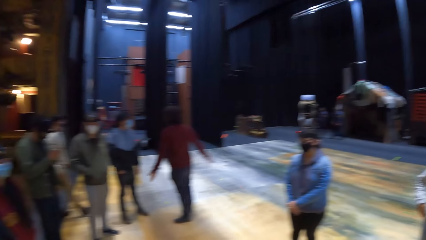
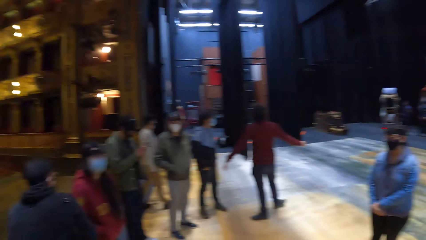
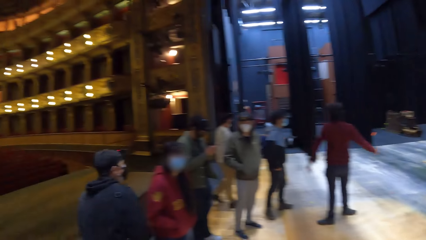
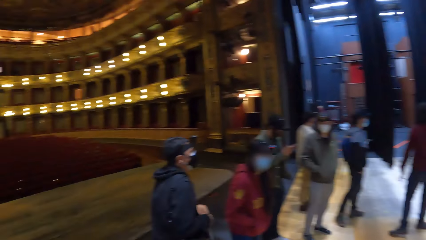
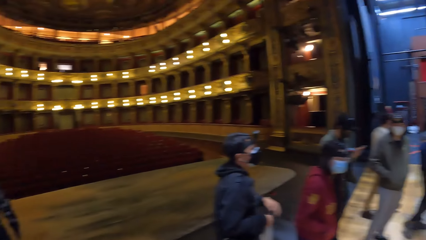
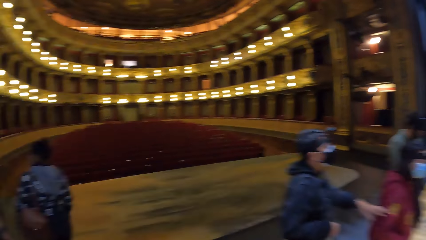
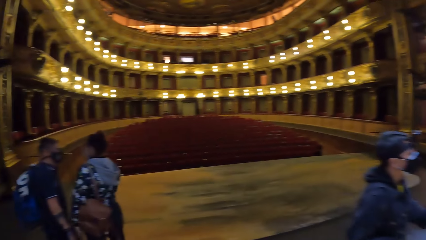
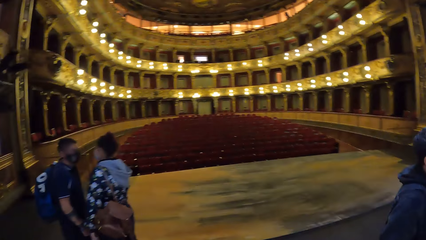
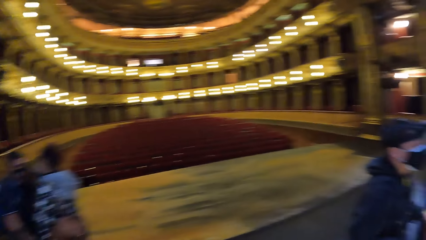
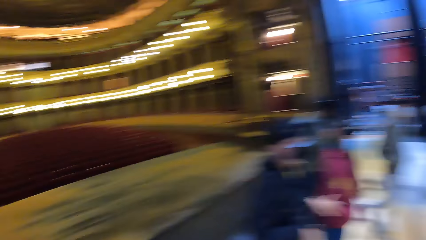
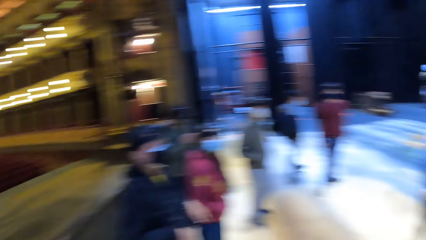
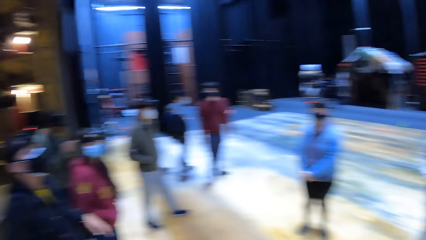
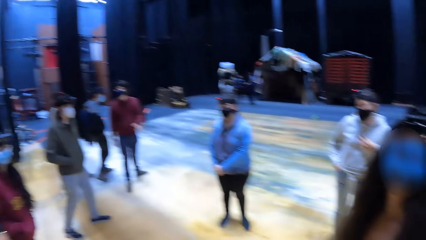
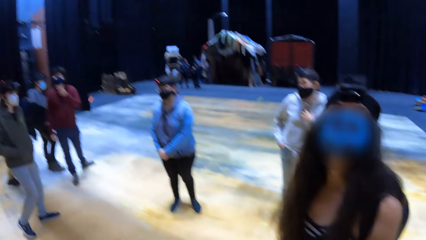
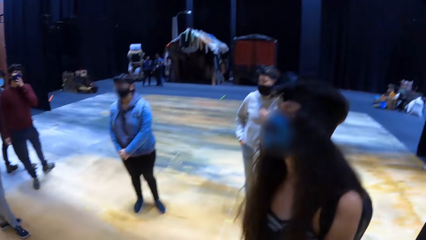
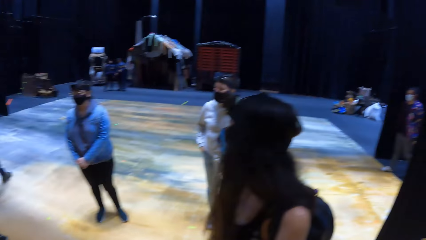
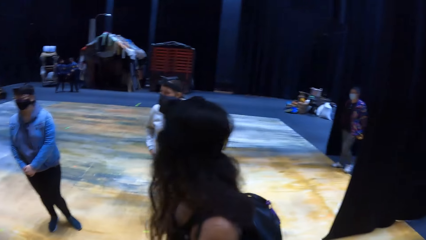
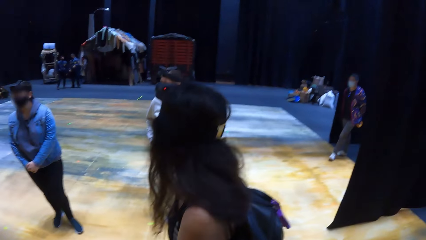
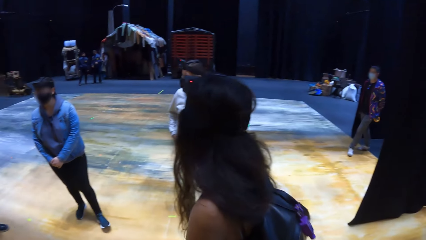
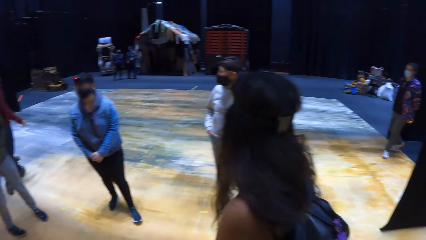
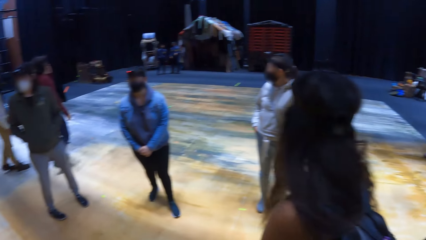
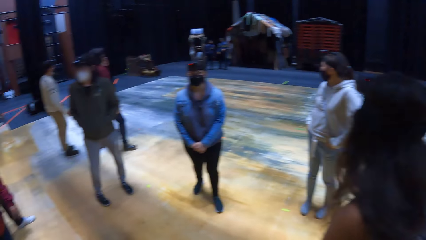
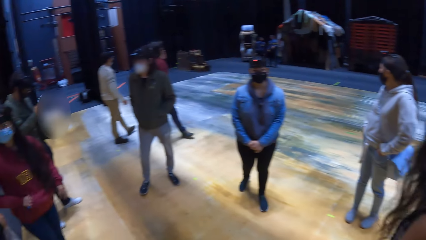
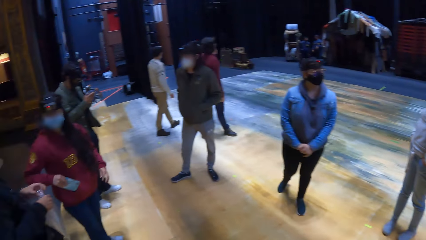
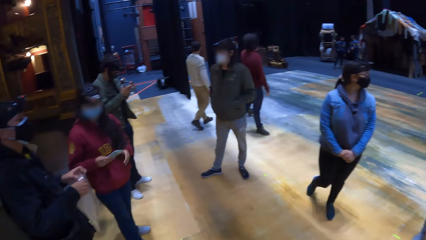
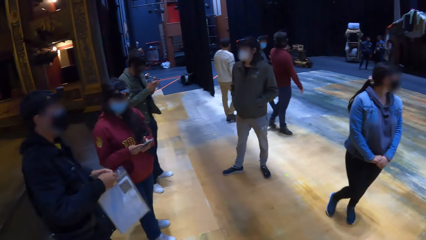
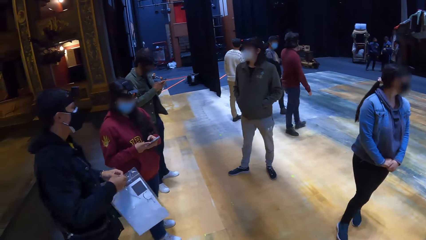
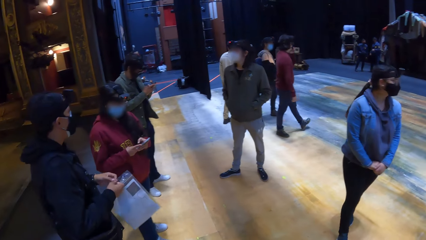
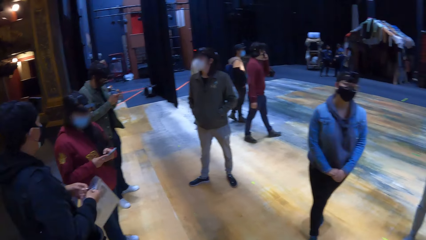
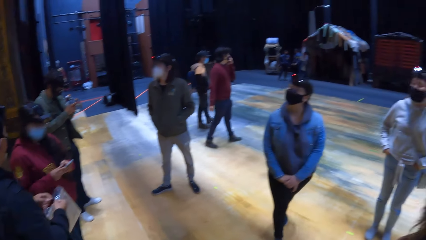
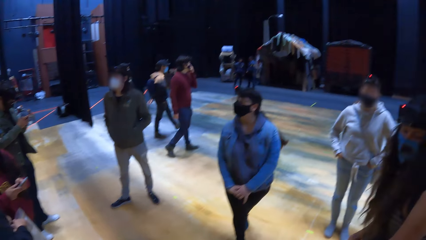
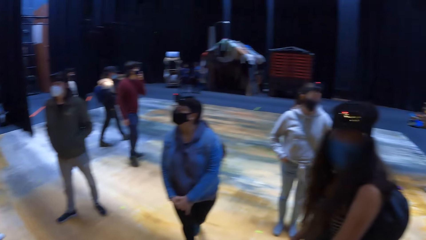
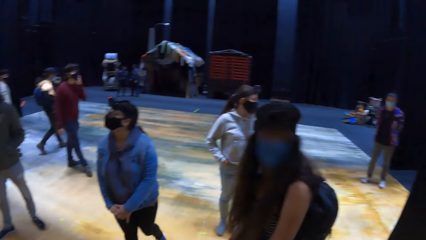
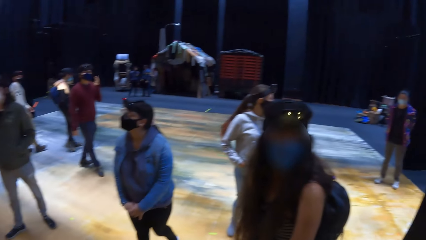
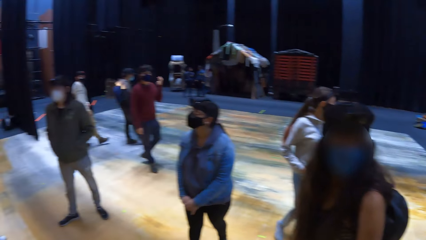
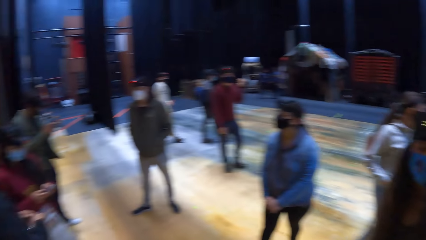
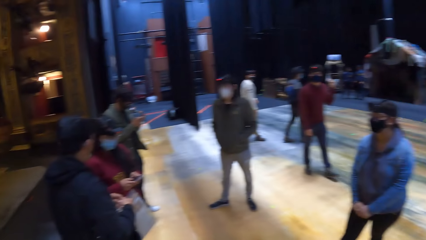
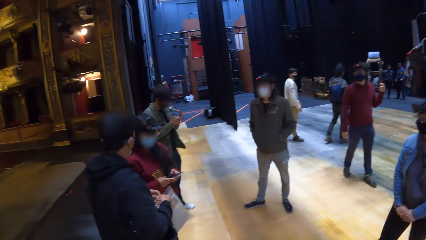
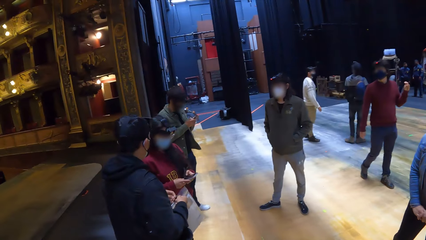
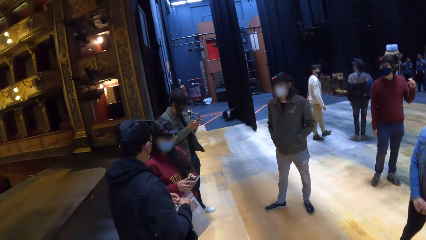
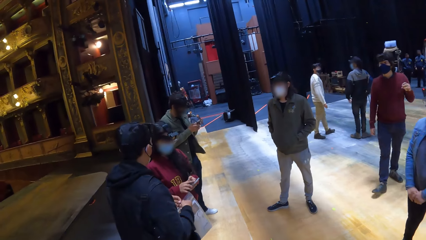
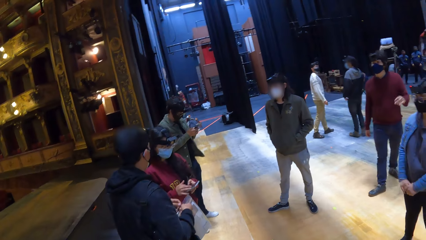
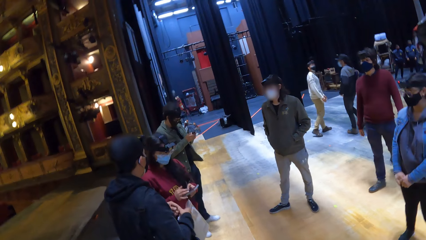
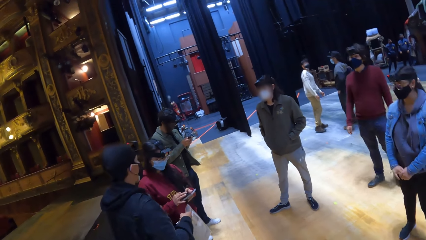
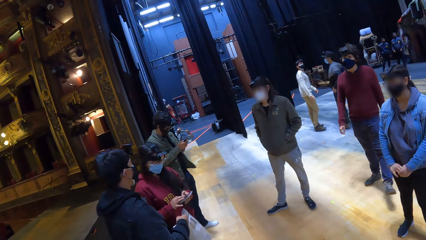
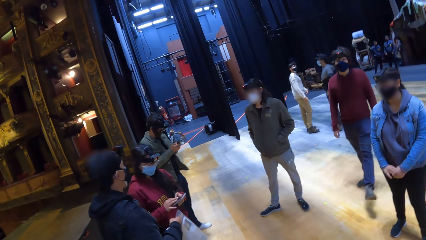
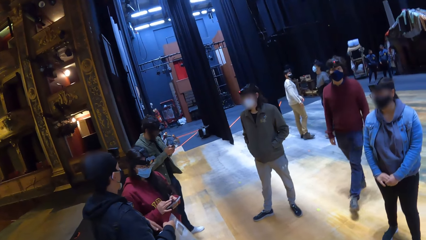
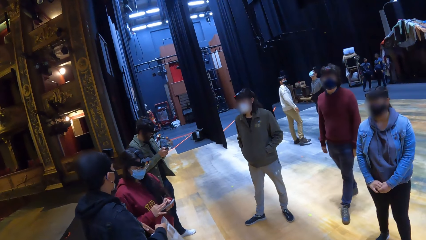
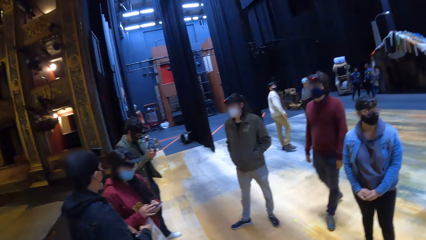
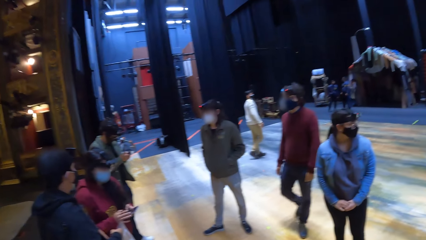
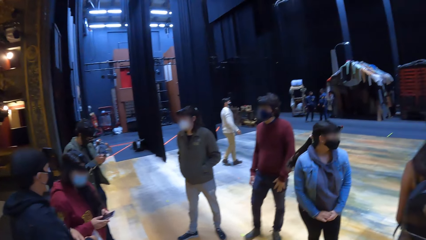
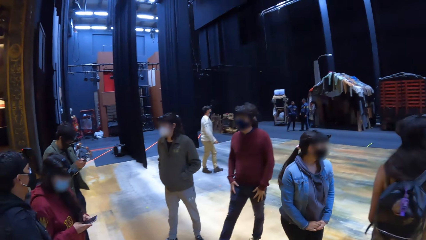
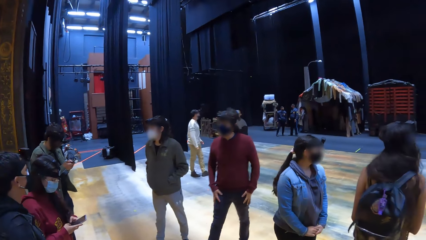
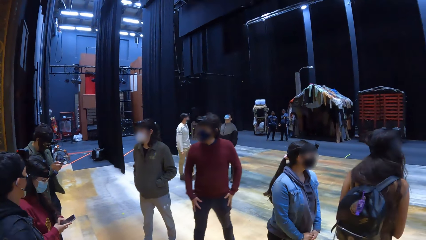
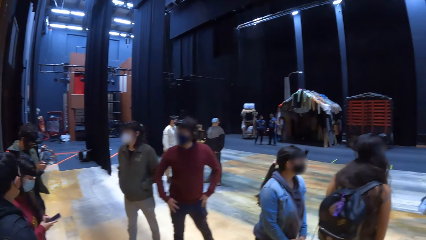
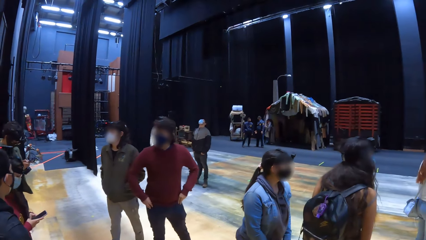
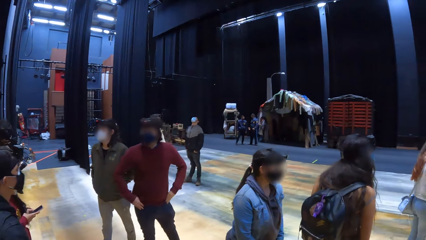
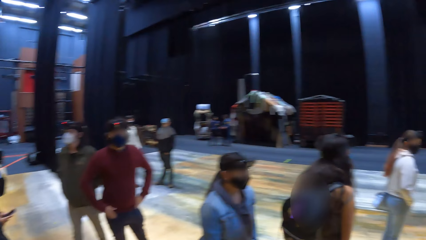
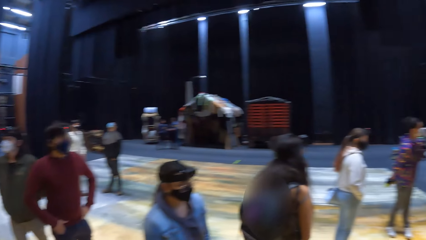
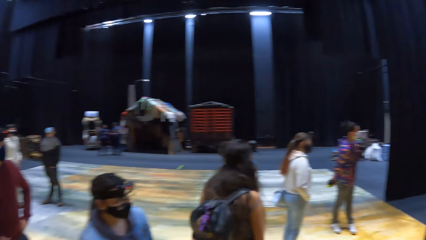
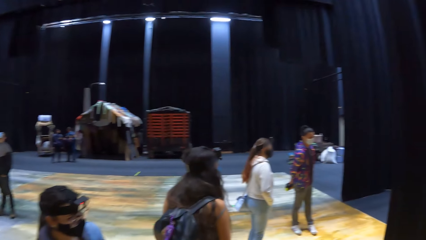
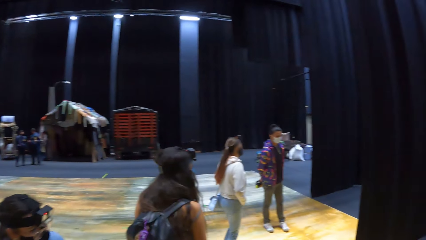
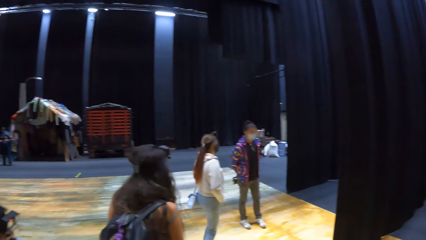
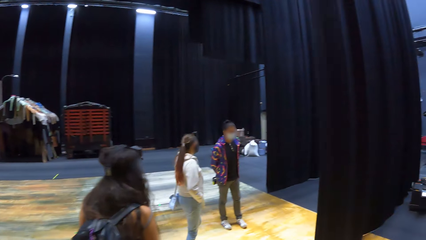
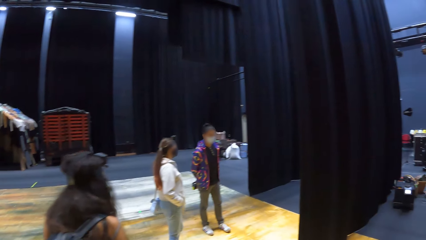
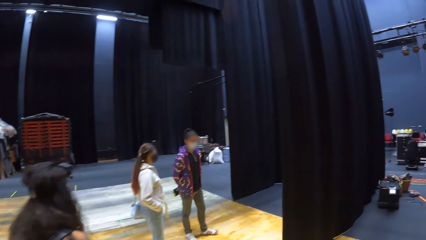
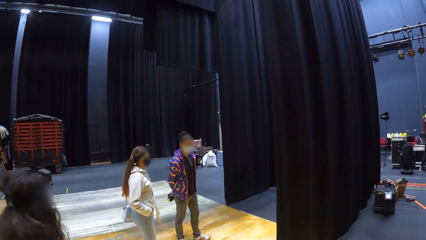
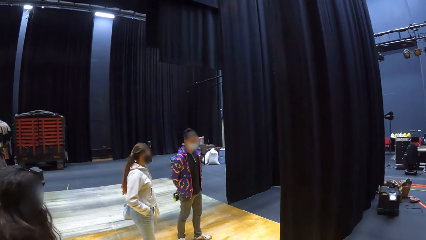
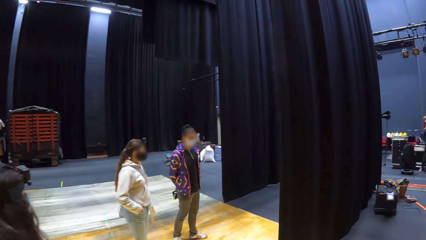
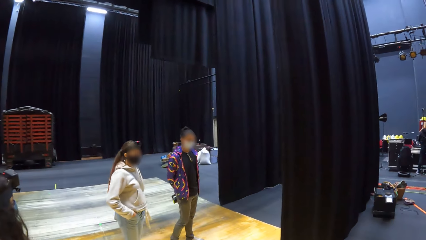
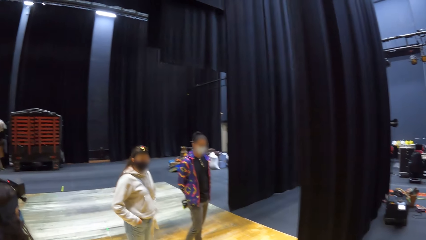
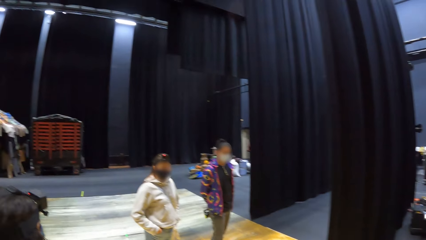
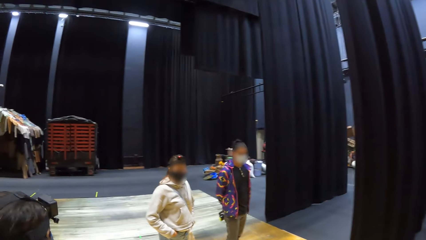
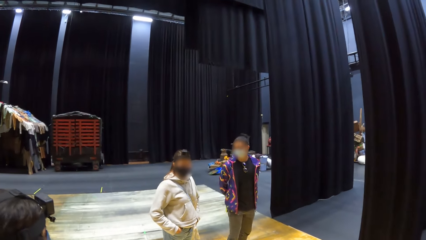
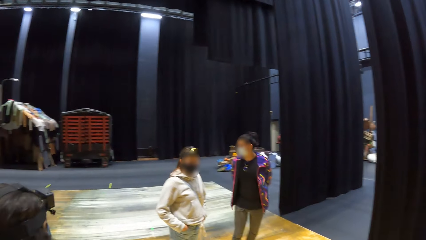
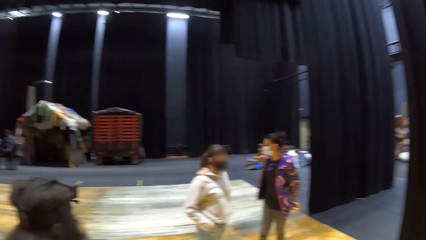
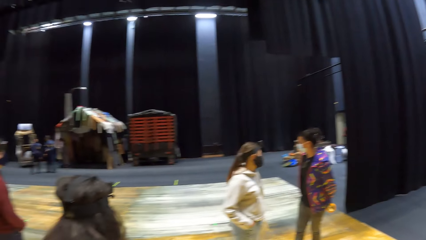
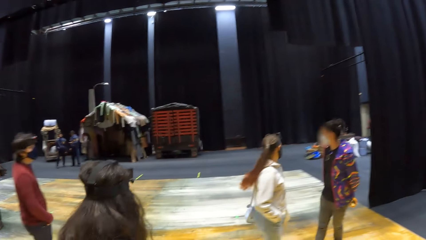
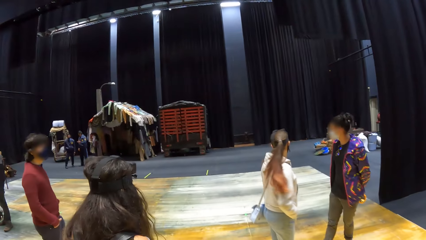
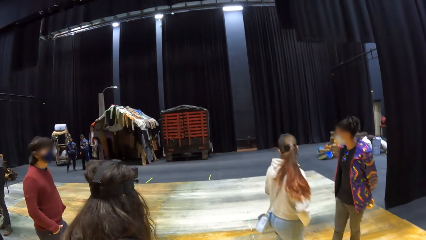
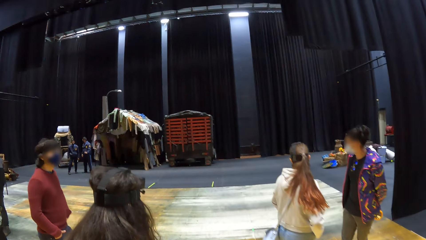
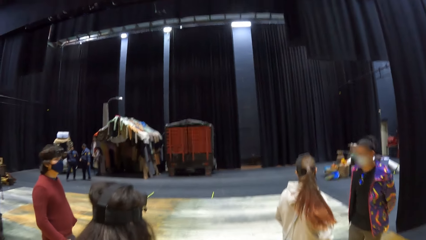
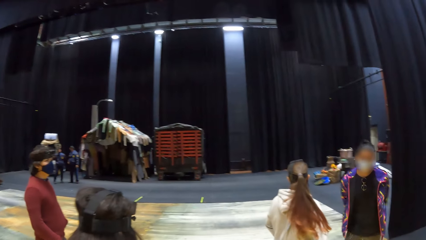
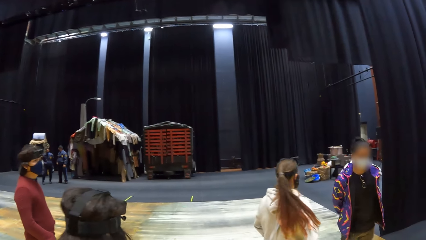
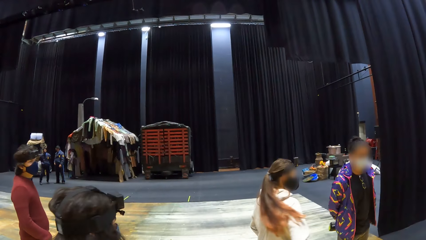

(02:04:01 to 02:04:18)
A woman walks around. The camera wearer looks around. A man walks around. The camera wearer looks around.
